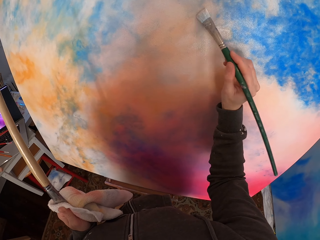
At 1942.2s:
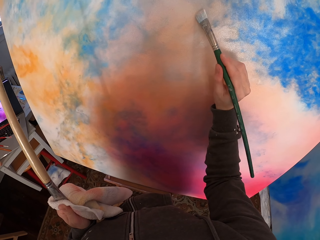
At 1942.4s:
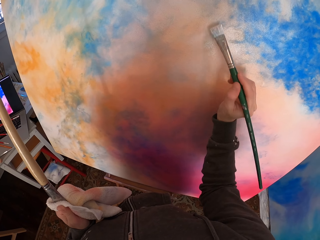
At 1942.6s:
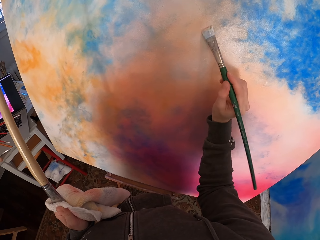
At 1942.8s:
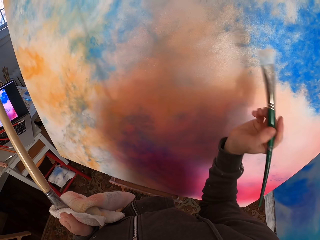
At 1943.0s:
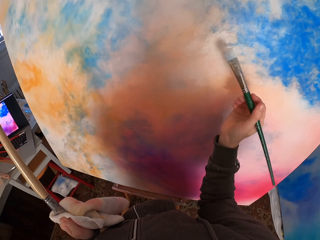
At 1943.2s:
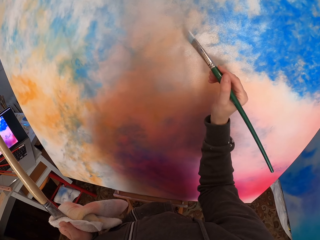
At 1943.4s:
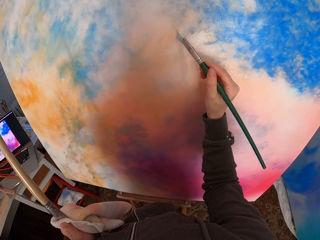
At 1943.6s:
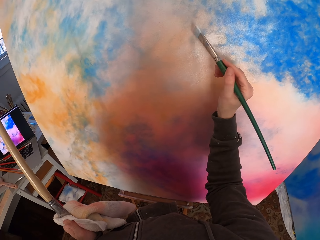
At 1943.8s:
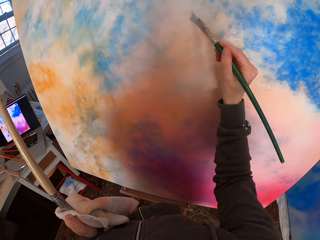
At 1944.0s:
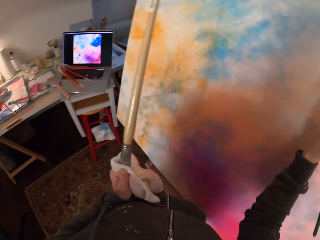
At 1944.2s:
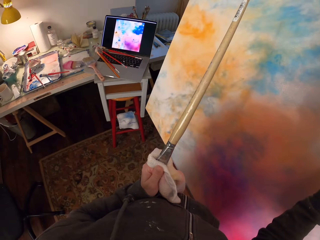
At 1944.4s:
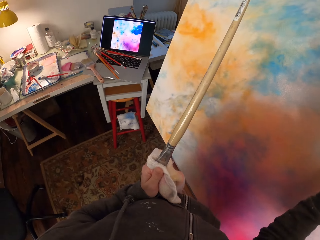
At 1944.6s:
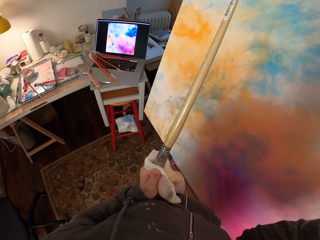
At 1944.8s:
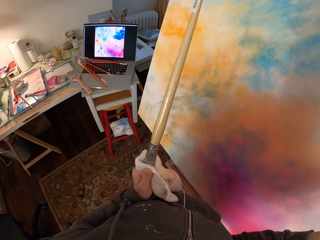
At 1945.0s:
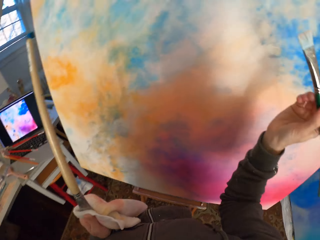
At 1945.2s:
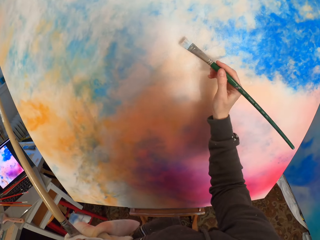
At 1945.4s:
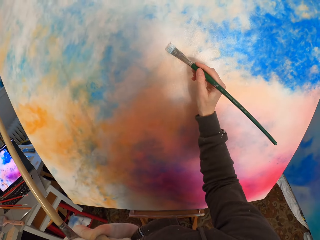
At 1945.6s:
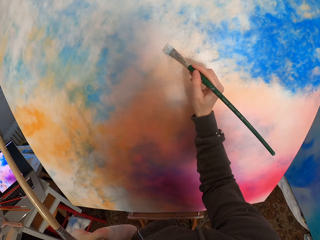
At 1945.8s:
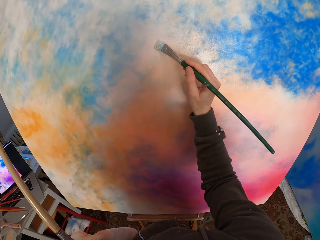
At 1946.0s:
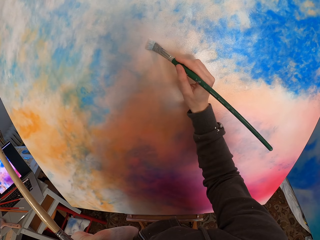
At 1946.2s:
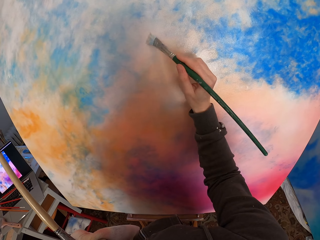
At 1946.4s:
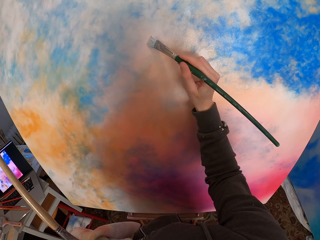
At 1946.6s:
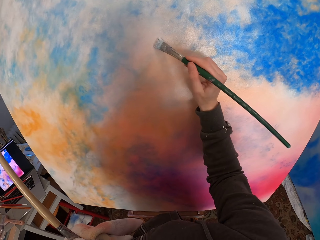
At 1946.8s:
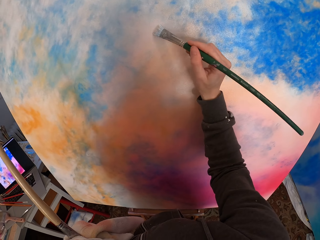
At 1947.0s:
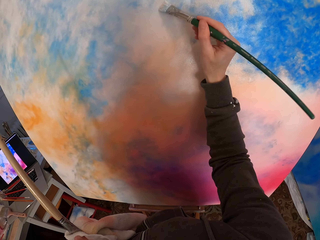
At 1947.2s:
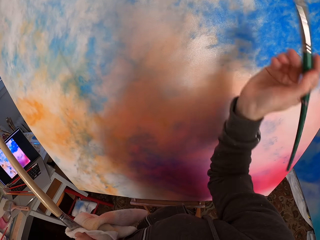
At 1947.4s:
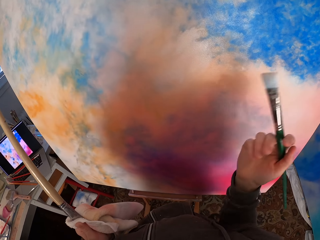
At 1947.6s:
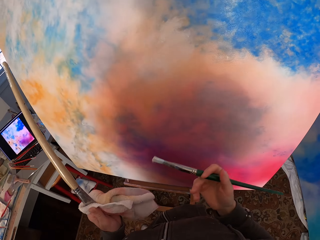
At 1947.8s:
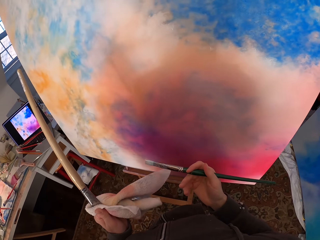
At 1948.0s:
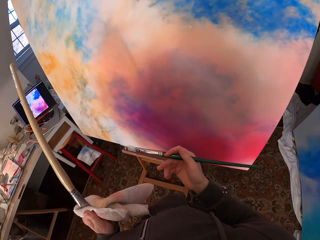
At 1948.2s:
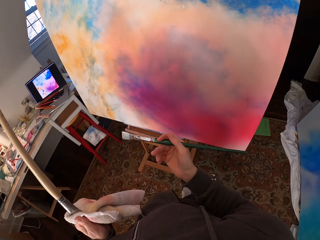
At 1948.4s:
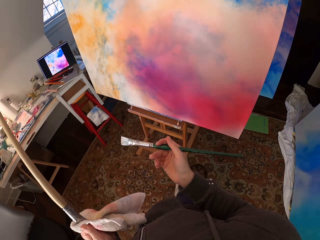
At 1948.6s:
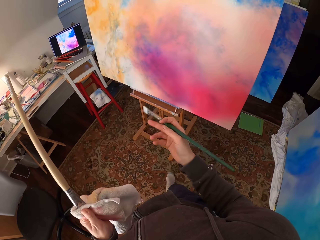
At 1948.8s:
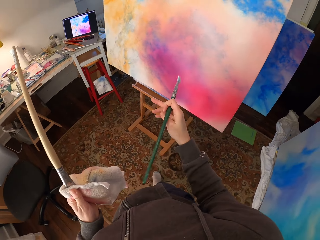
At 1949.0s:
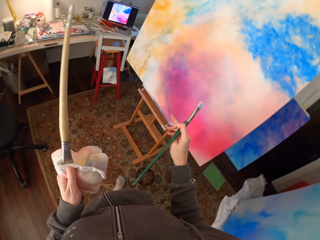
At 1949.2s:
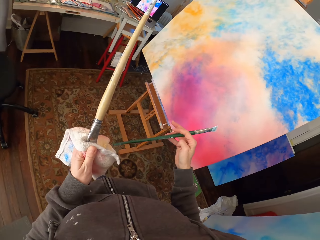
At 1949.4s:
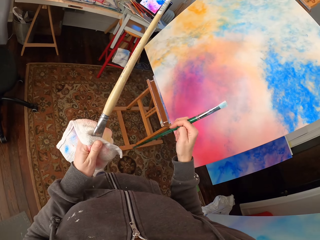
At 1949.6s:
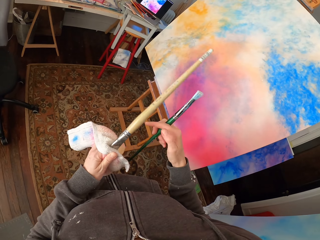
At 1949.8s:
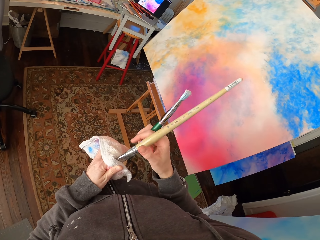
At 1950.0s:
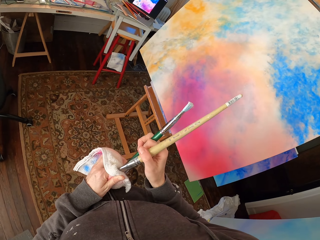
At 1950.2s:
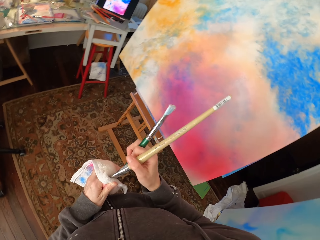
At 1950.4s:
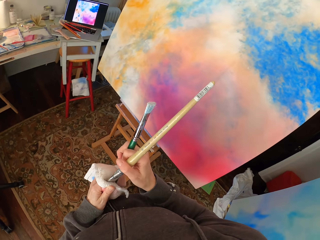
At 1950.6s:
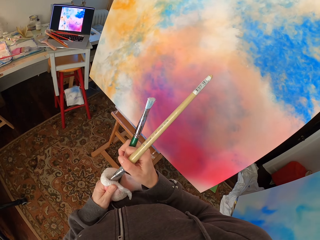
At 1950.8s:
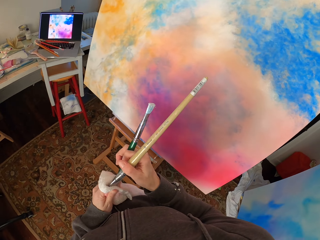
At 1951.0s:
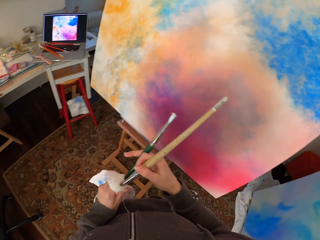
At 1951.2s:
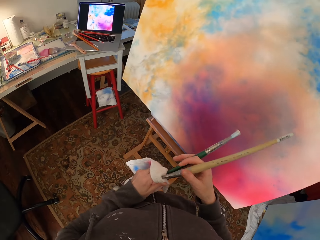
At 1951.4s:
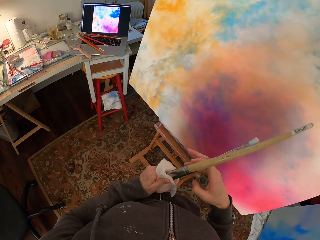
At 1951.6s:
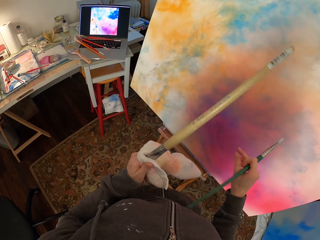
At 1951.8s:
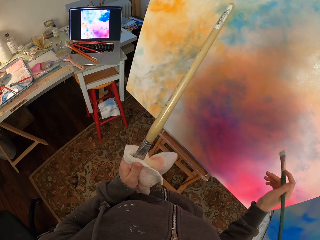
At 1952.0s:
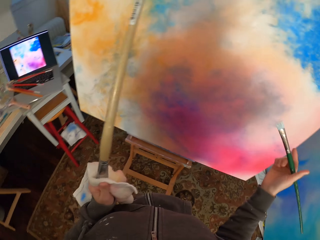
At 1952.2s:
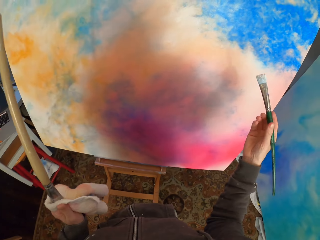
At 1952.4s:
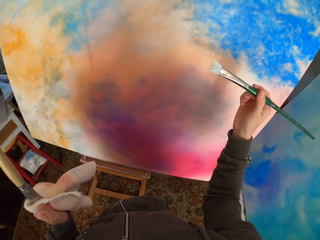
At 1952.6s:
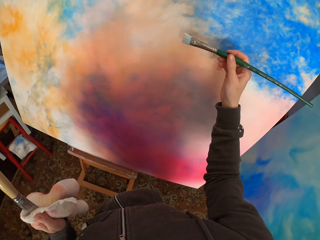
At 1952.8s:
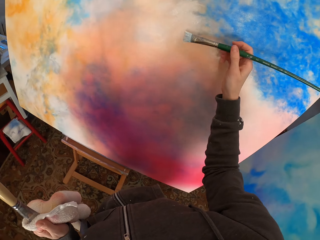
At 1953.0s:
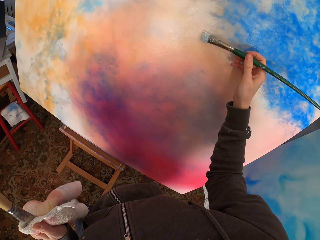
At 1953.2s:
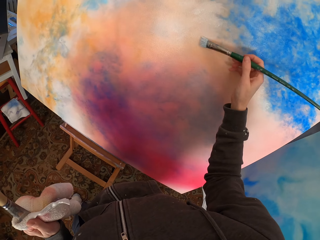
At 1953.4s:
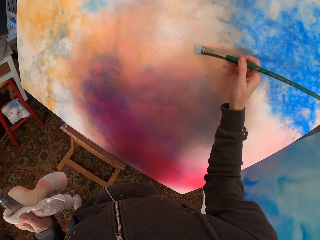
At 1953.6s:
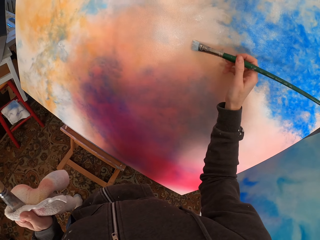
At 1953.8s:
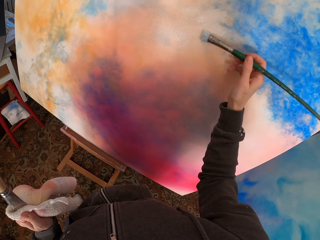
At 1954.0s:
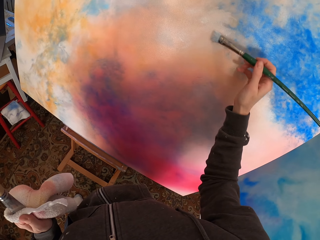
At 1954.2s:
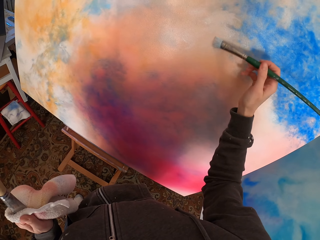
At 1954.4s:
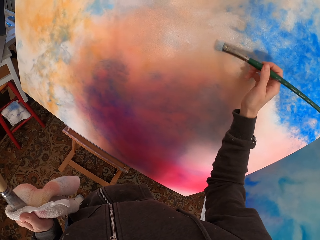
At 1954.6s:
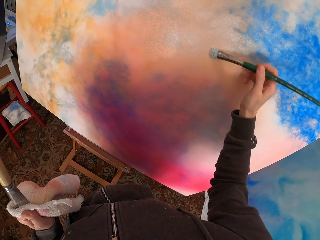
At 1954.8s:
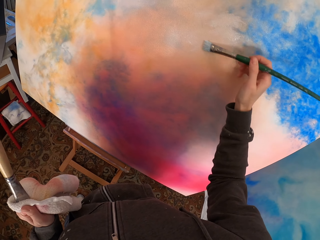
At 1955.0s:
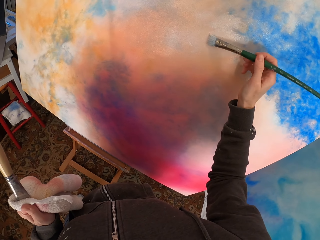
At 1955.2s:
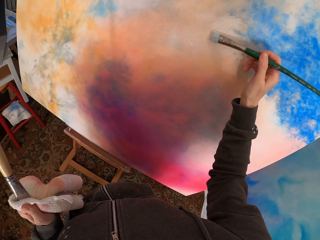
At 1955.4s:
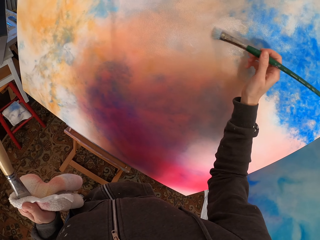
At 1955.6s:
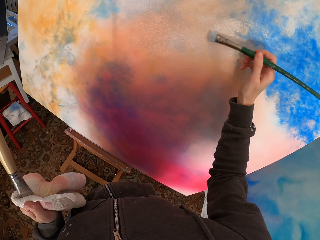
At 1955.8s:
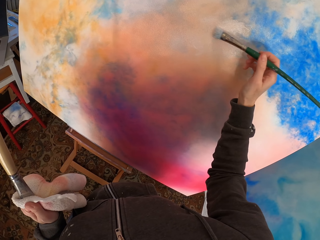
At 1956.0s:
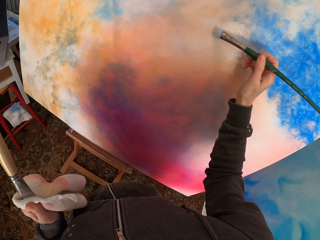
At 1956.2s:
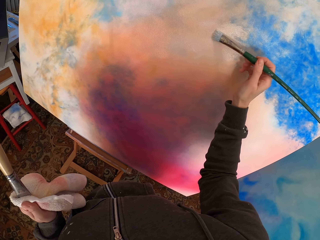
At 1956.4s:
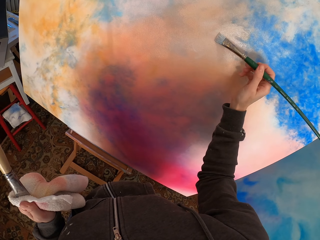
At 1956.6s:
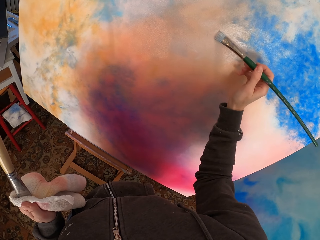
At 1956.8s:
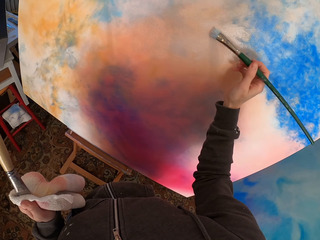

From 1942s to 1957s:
The camera wearer looks at the laptop. They look at the canvas. They move backwards. They move the brush on the hands. They hold the brush on the left hand. They look at the laptop. They paint the canvas.

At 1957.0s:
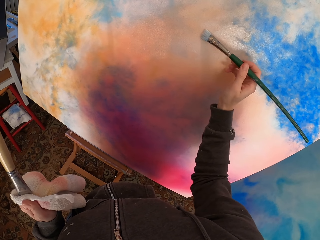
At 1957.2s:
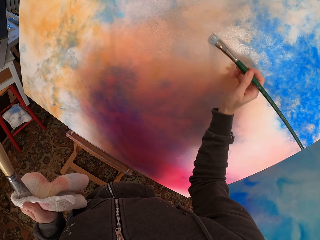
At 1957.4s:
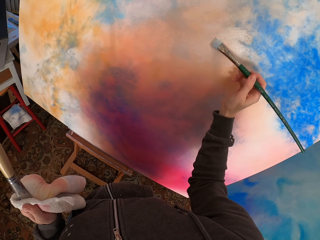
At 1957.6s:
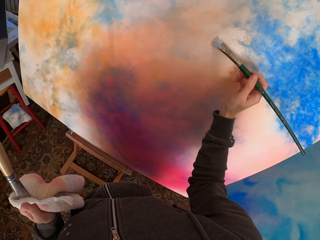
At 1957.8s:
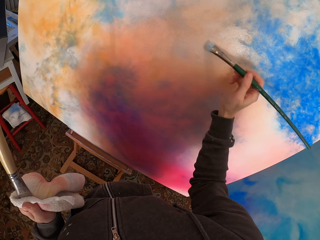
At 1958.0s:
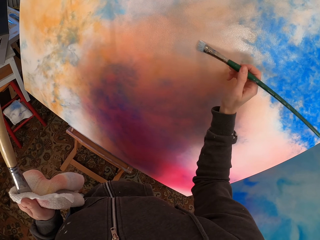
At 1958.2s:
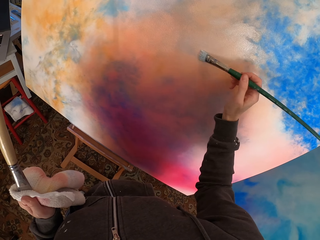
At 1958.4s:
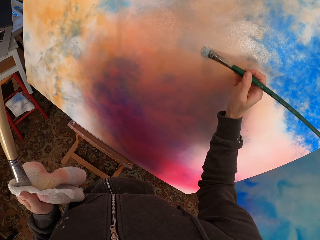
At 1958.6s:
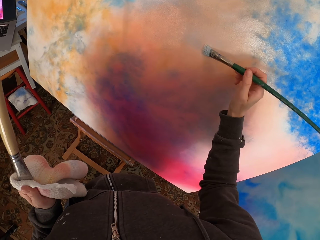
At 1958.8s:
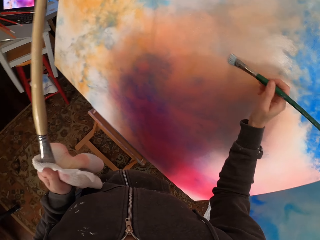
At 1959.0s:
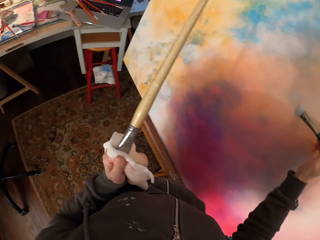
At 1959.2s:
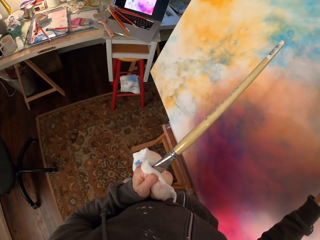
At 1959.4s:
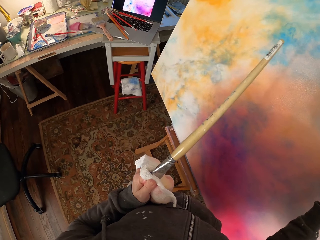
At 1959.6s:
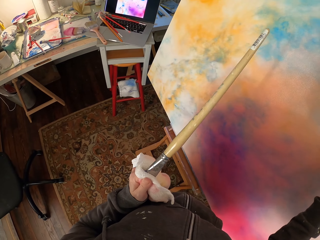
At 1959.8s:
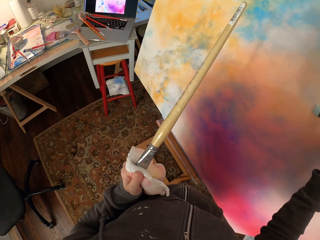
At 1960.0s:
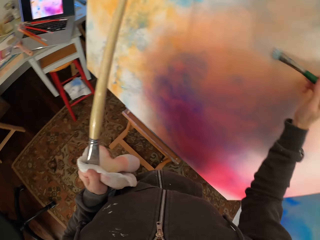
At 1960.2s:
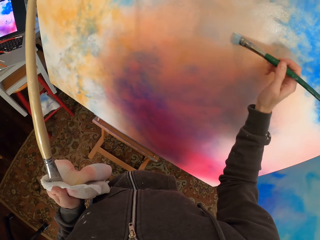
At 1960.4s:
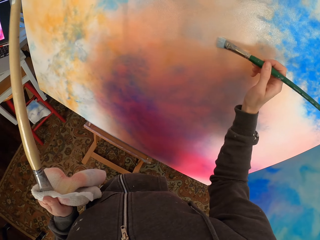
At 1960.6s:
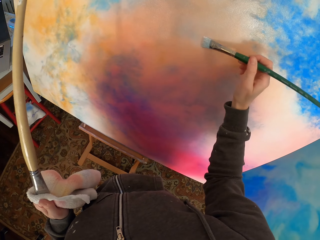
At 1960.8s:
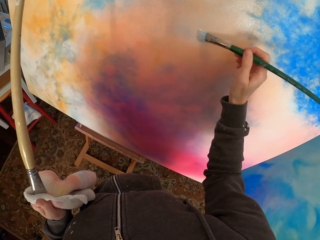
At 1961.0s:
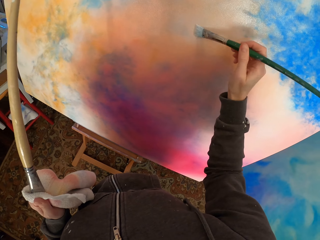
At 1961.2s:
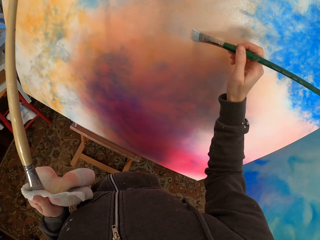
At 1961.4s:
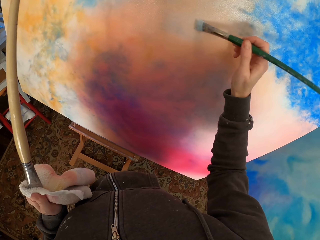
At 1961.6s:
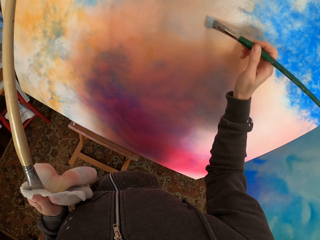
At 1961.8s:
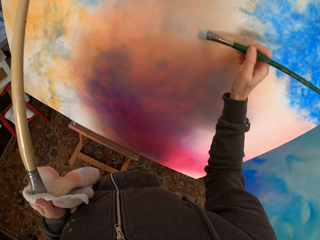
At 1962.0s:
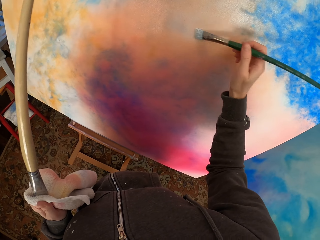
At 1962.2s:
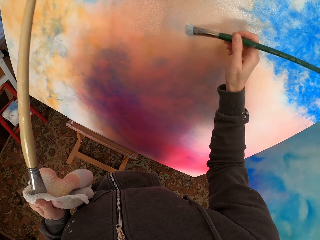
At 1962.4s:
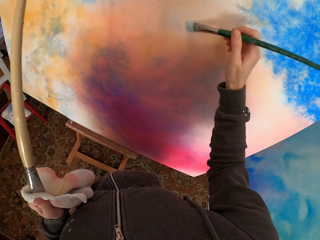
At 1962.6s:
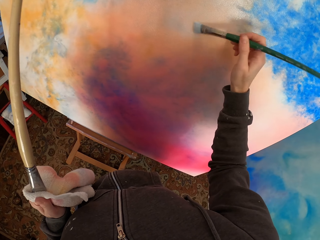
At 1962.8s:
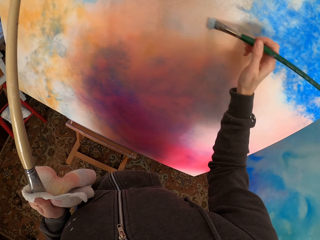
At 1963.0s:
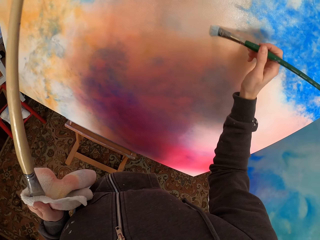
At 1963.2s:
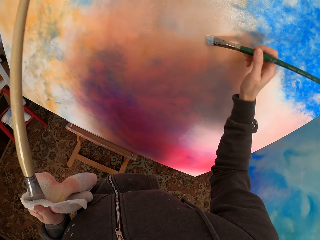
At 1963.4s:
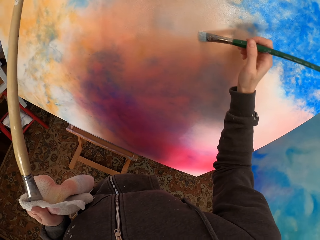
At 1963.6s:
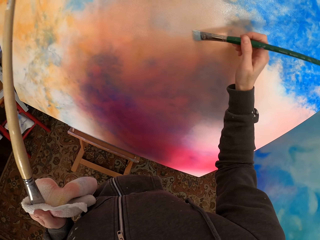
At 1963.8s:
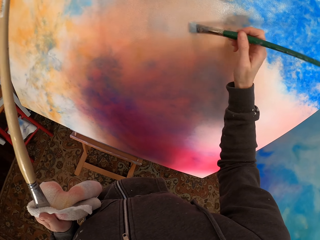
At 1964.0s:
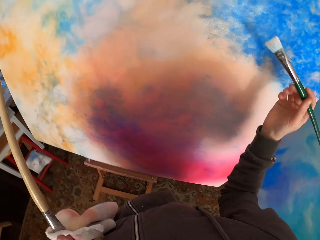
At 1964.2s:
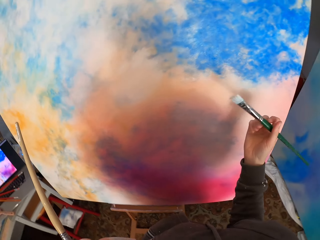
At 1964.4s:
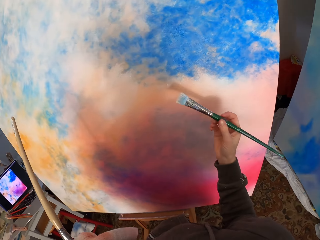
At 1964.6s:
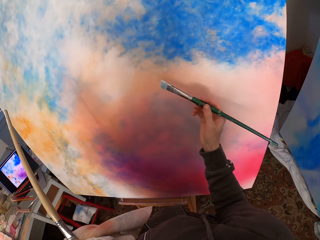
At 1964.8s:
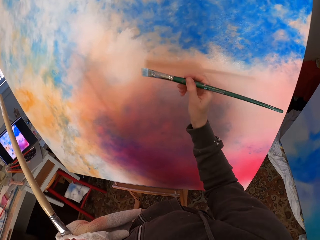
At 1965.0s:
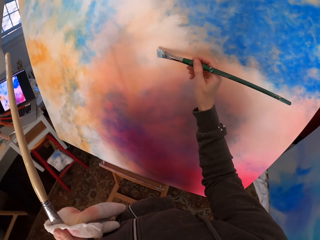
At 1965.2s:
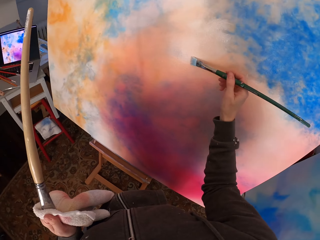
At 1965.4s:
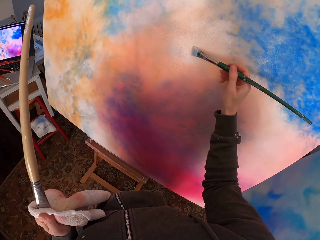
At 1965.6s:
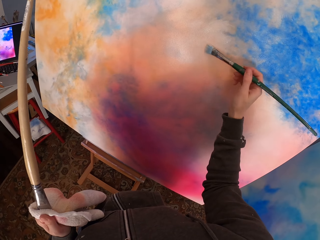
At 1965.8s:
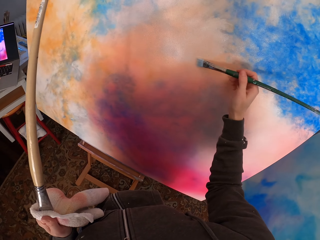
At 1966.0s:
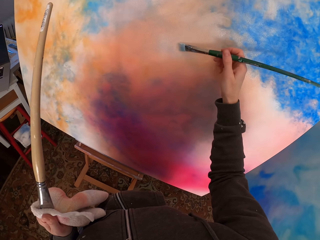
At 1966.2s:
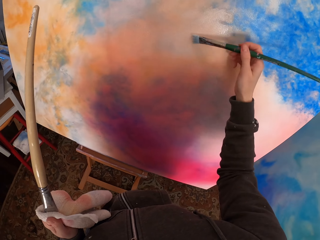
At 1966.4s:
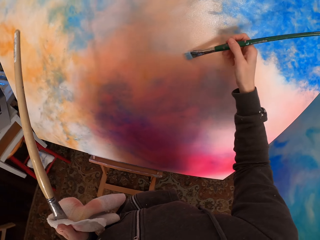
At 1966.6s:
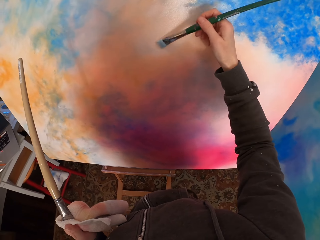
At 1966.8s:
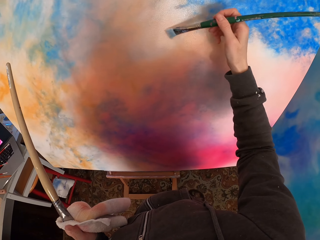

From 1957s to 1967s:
The camera wearer looks at the laptop. They look at the canvas. They look at the laptop. They paint the canvas.
